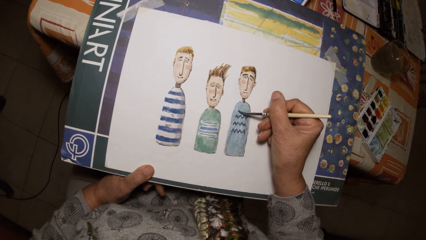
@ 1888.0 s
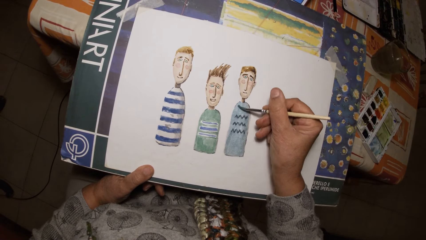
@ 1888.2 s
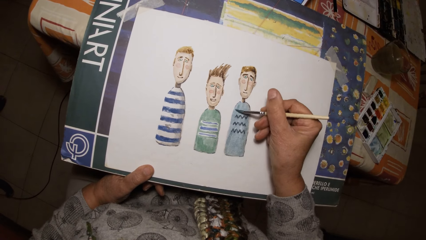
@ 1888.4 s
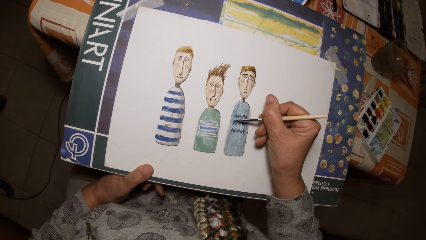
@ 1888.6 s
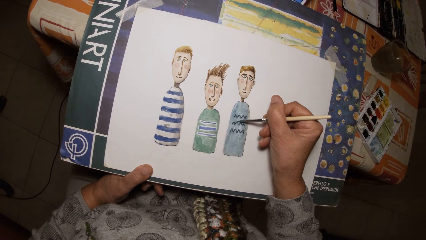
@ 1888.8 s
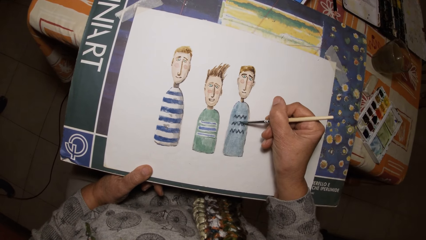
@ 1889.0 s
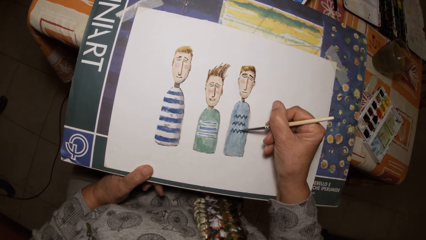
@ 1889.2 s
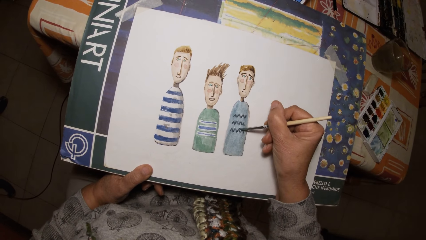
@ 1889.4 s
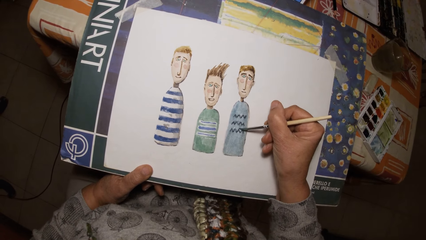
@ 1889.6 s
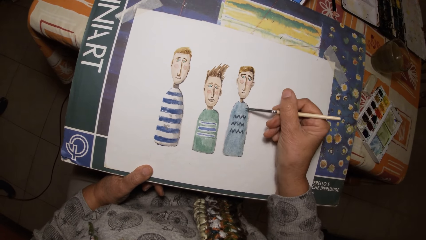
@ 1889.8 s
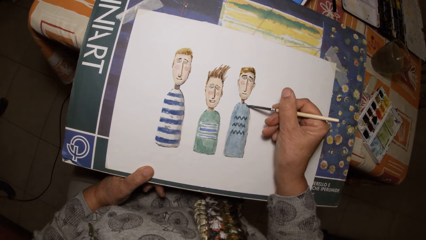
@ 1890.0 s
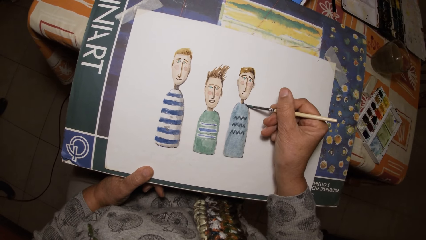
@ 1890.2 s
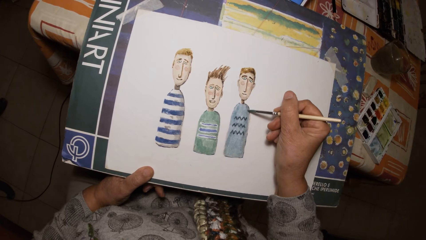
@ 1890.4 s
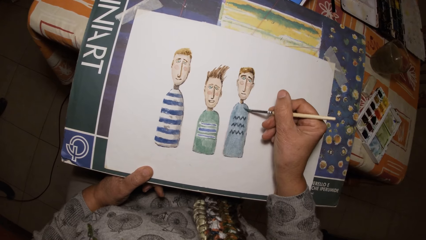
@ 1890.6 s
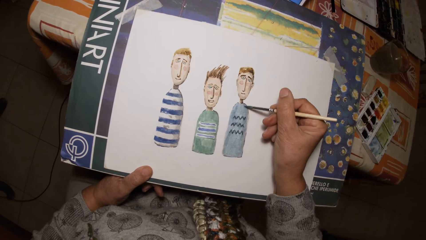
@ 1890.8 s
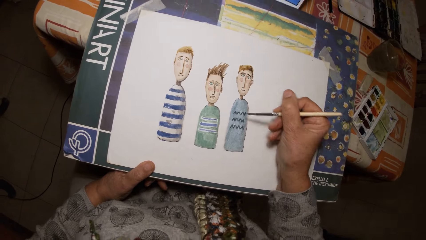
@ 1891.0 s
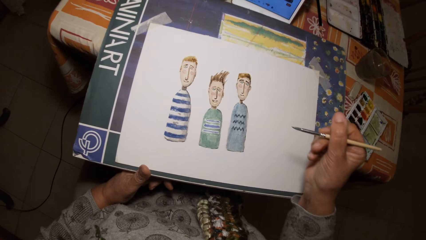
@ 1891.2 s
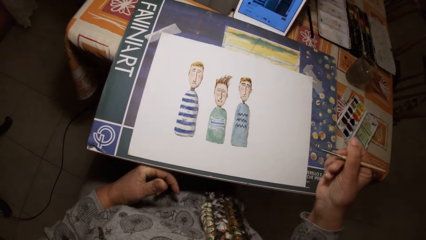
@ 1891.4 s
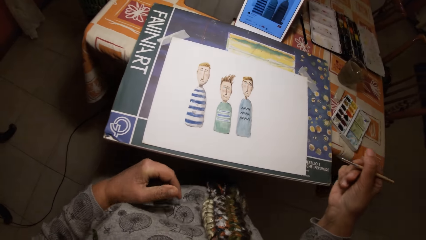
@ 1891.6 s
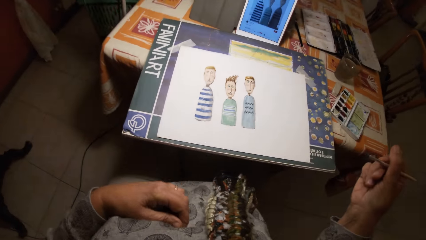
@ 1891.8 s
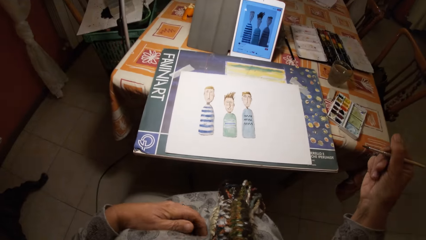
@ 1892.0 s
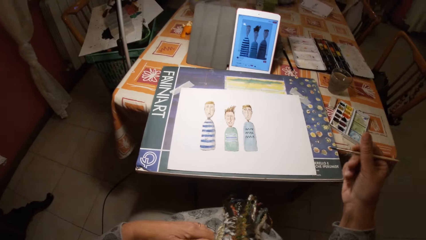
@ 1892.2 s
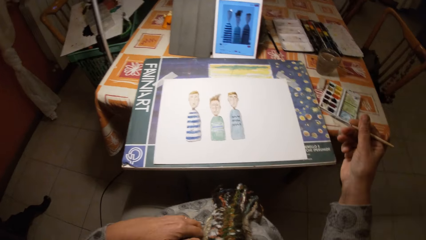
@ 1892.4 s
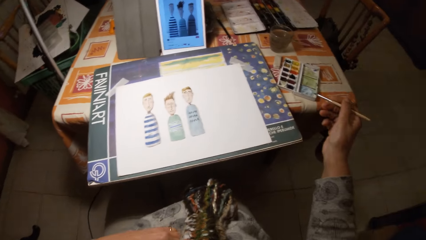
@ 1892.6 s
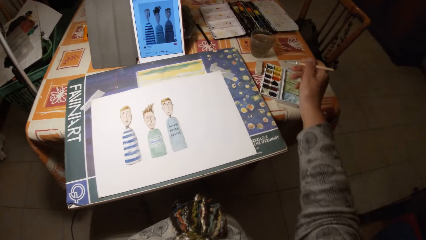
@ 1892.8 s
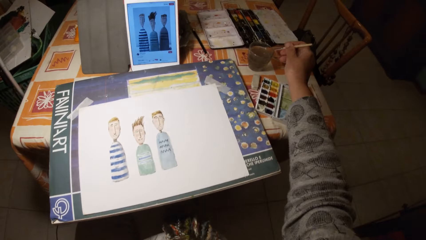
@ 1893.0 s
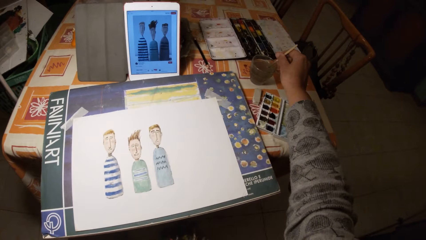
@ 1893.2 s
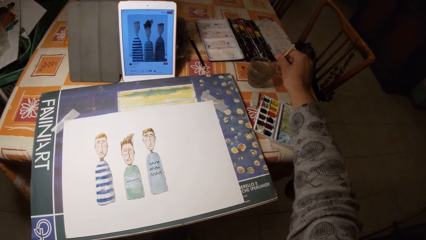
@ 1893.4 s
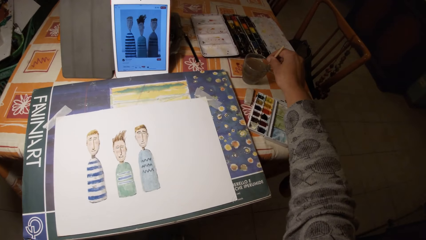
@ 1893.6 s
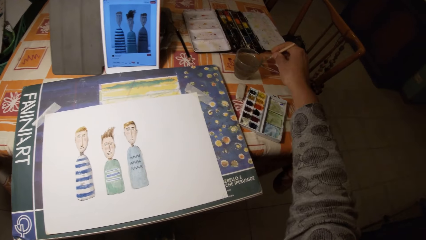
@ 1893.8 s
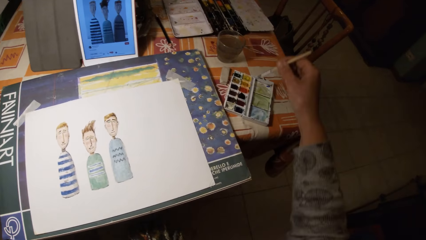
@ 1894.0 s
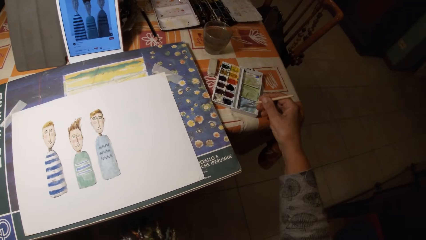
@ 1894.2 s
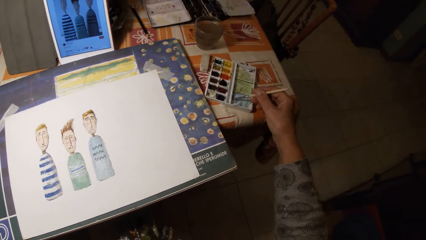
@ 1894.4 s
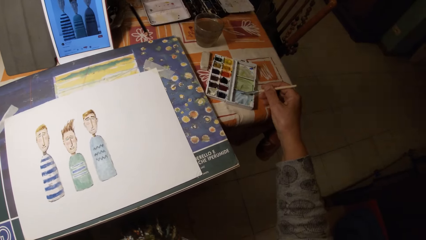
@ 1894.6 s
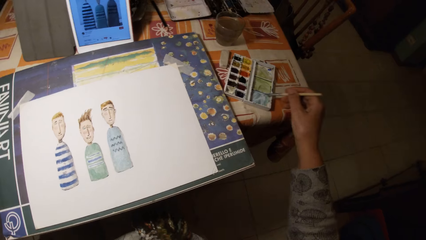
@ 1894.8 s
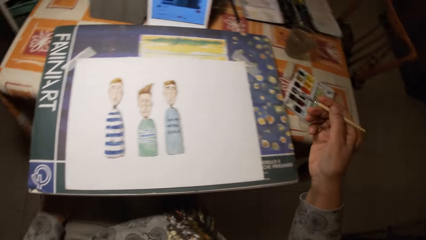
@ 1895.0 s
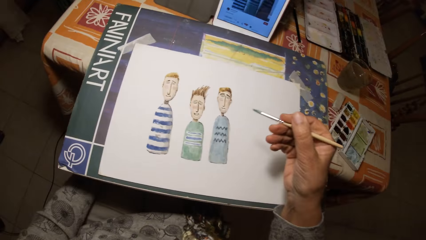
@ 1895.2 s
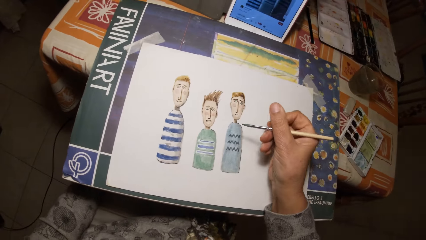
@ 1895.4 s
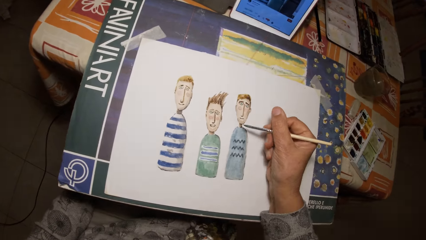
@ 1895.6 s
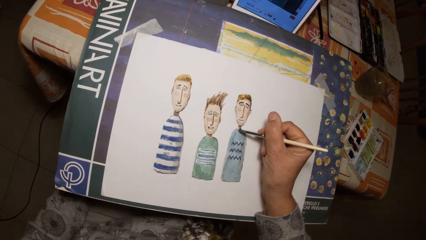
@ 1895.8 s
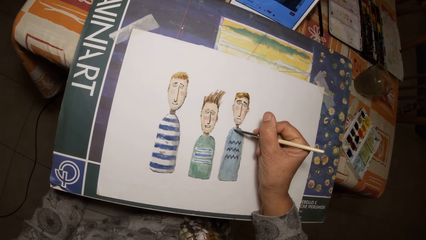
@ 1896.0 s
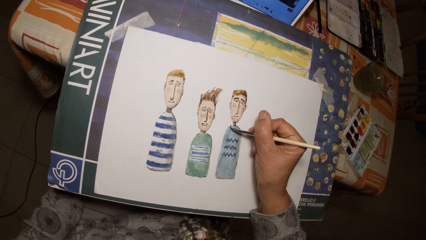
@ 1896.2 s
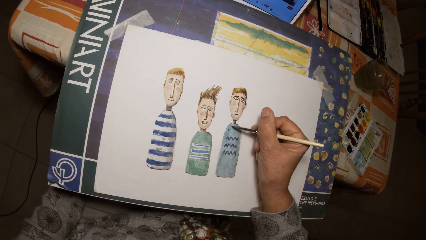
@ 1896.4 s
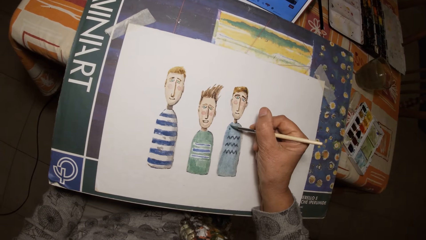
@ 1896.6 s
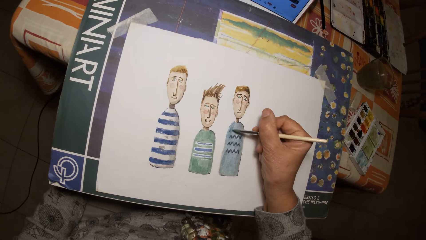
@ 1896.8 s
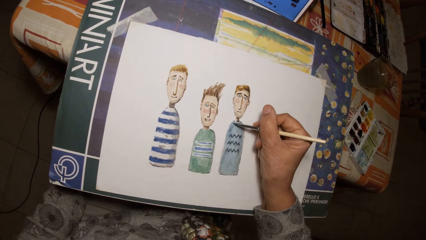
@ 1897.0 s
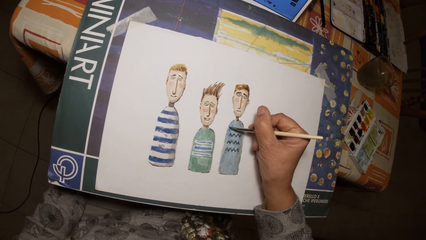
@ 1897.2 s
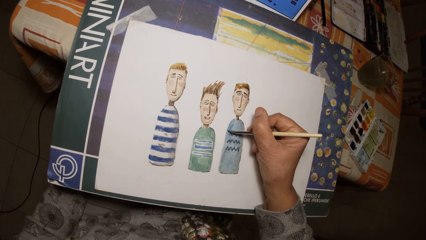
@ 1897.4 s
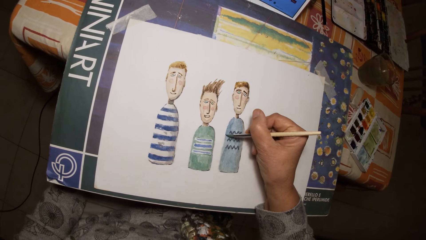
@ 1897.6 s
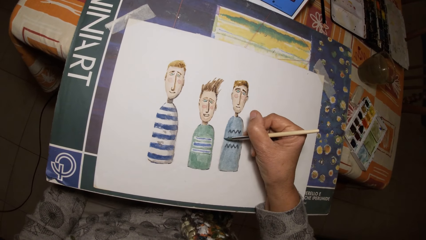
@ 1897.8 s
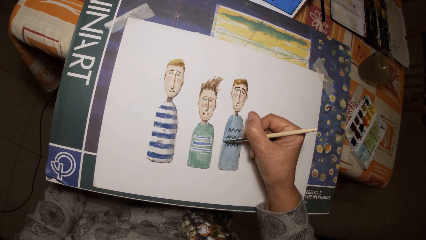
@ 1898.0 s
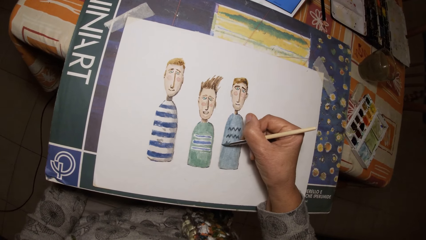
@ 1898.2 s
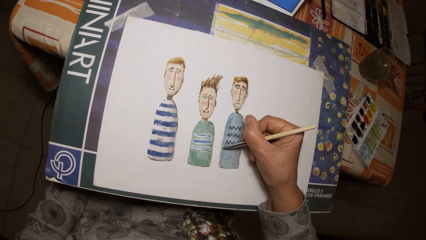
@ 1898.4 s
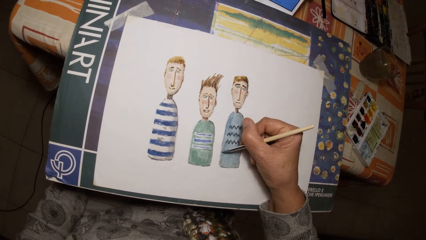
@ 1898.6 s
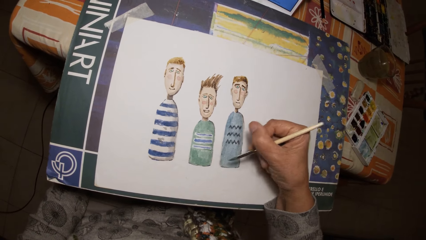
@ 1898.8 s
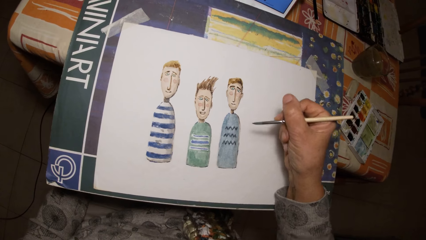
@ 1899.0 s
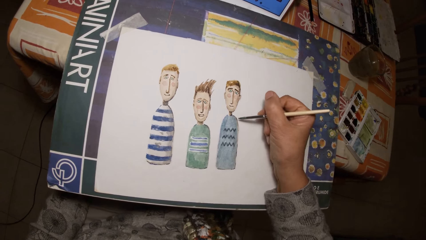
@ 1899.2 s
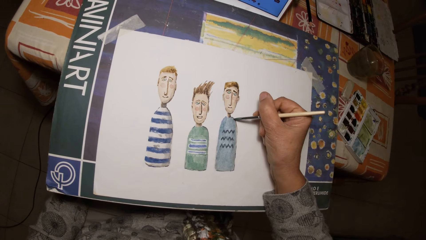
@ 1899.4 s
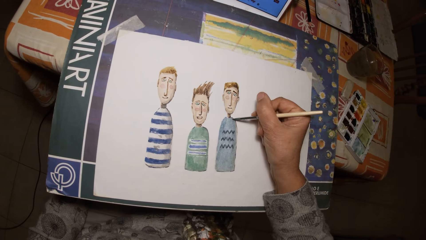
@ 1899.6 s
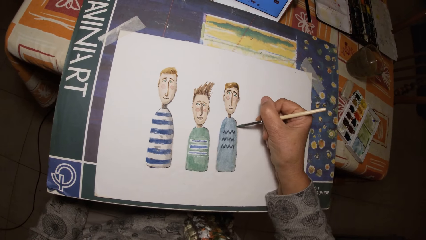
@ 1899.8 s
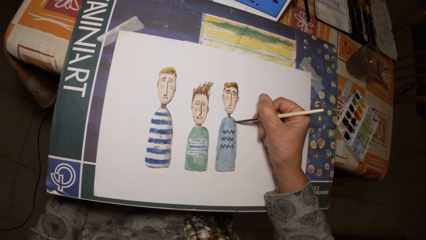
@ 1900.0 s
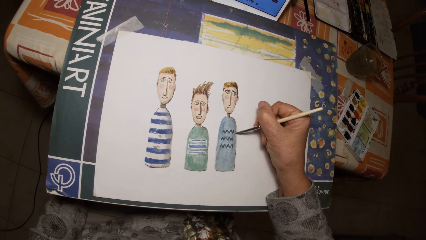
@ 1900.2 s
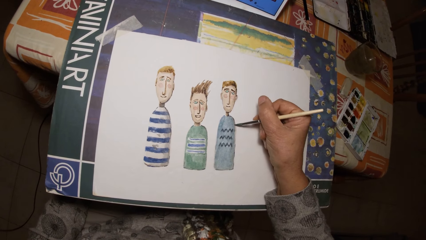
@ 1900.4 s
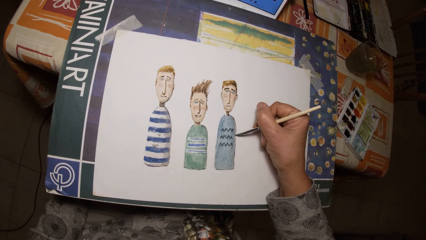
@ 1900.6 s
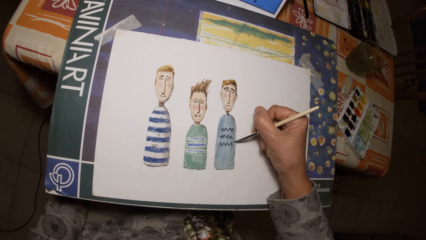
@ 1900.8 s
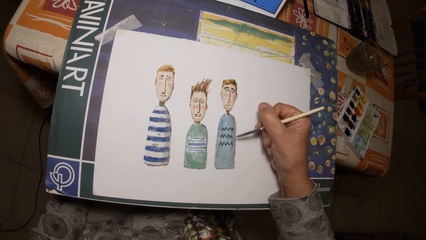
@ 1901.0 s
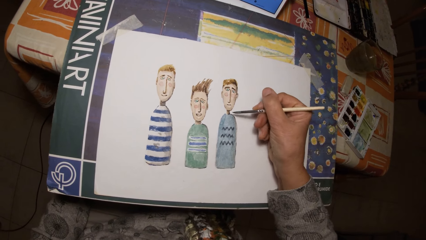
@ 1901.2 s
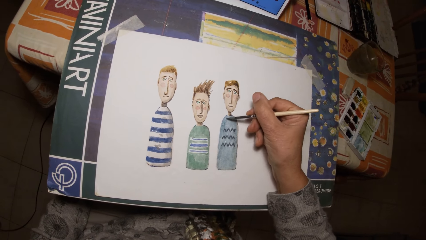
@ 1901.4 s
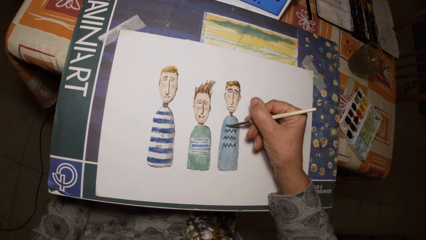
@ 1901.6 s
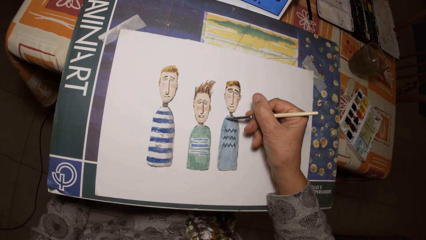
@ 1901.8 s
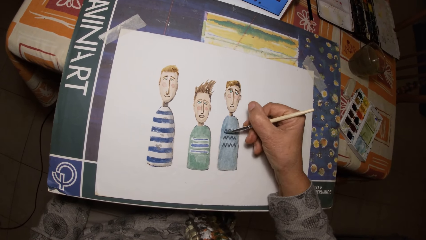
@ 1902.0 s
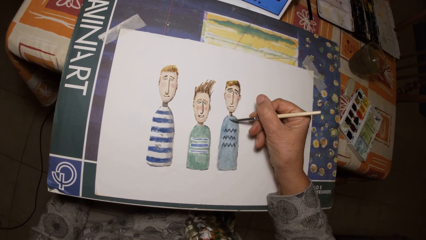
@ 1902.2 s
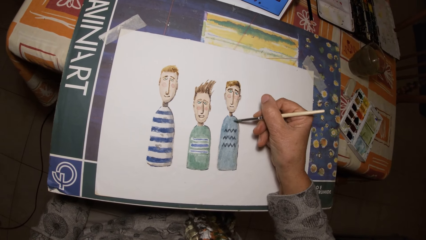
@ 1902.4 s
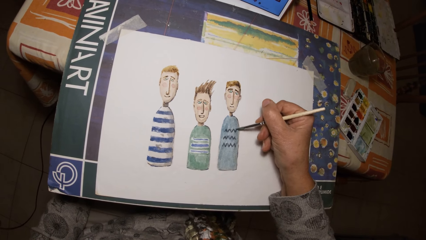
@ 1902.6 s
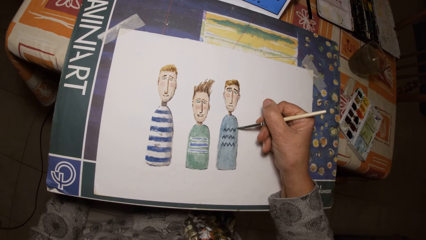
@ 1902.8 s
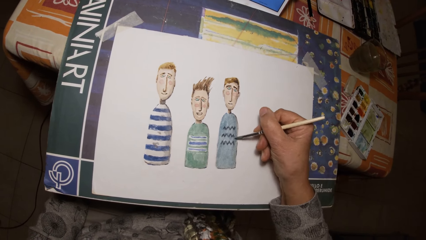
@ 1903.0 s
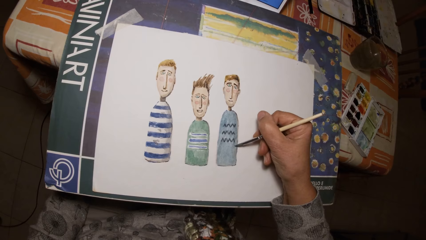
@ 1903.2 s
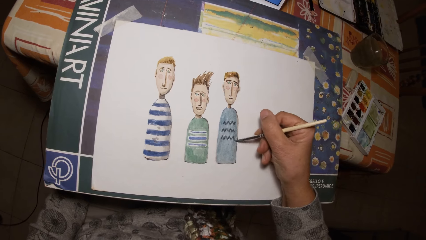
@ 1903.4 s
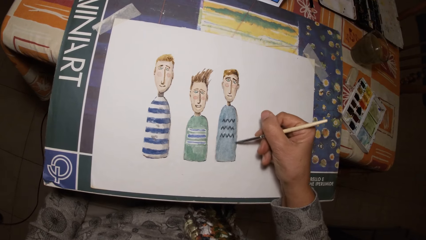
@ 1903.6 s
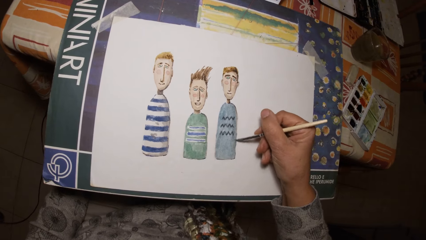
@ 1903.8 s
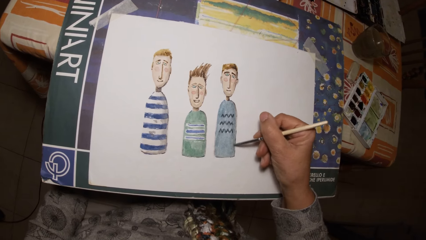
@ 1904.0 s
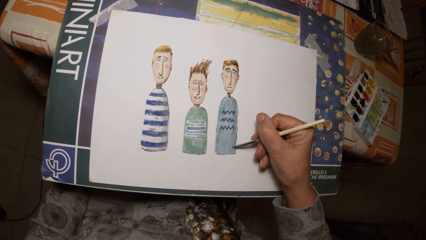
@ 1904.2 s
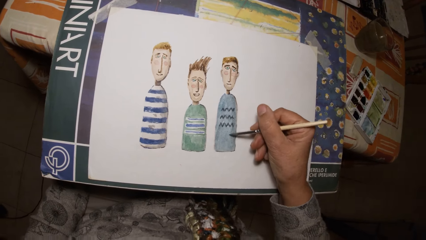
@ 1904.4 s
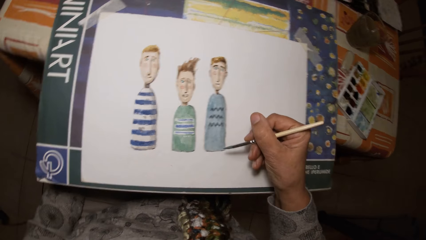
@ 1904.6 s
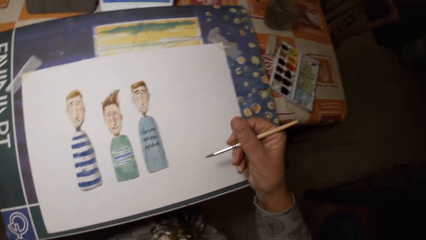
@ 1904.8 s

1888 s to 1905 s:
The camera wearer dips the brush in his right hand in the cup of water on the table. He paints the paint palette cover with the brush in his right hand. He paints on the paper with the brush in his right hand.
